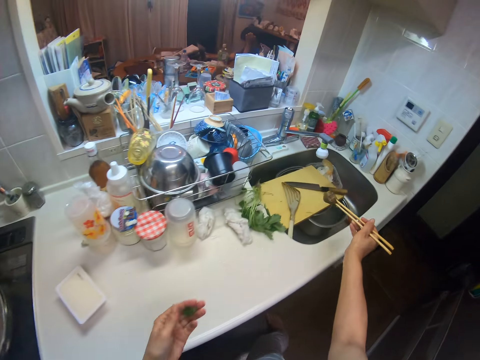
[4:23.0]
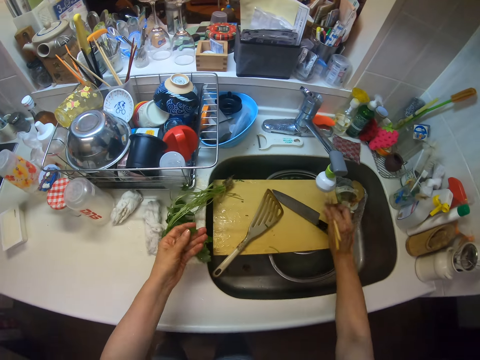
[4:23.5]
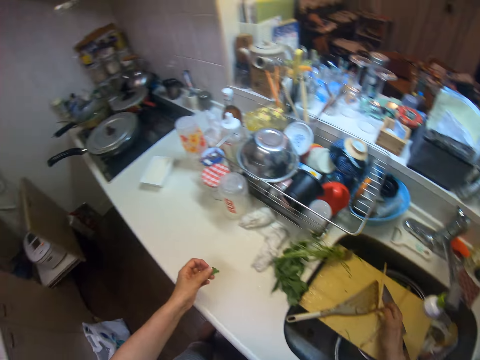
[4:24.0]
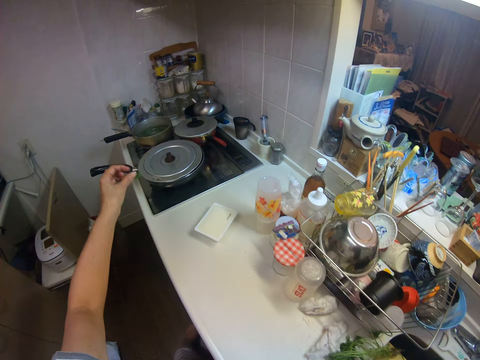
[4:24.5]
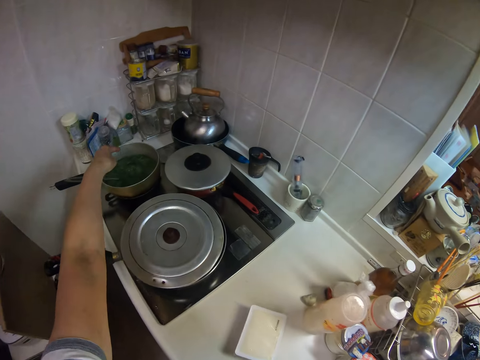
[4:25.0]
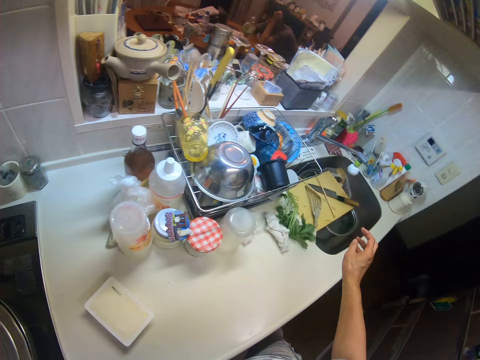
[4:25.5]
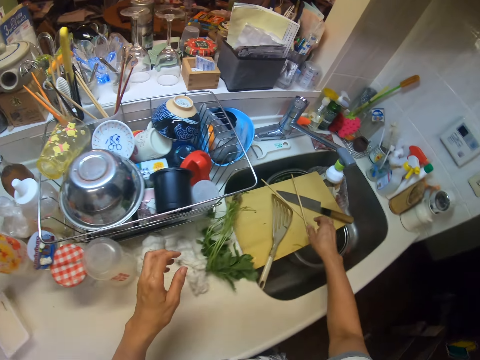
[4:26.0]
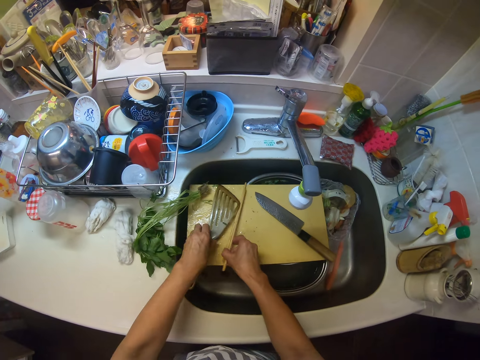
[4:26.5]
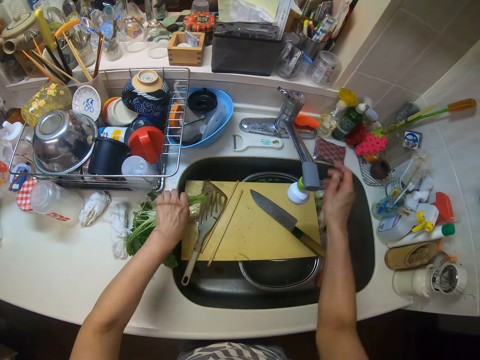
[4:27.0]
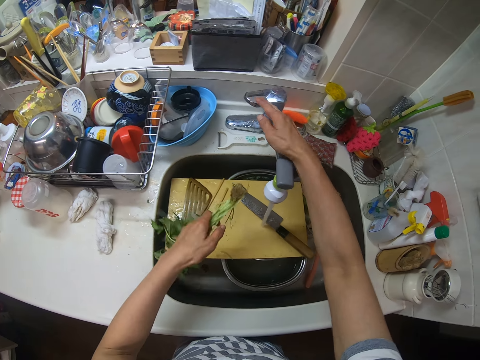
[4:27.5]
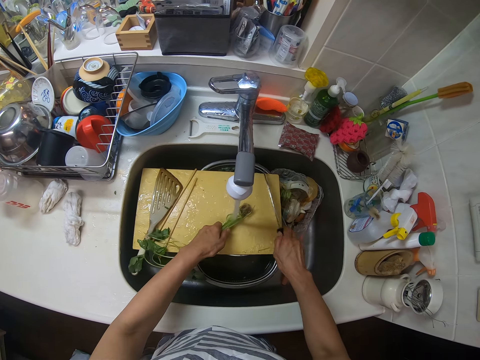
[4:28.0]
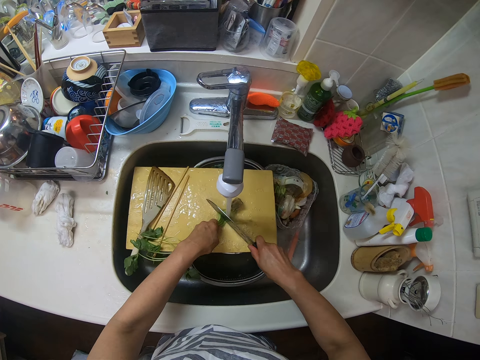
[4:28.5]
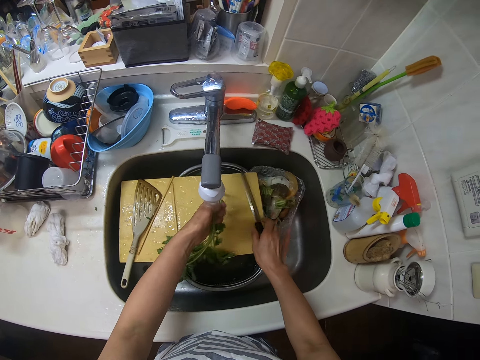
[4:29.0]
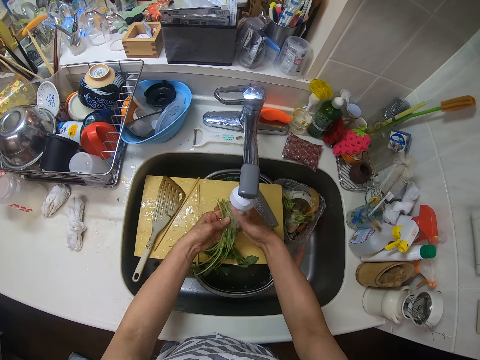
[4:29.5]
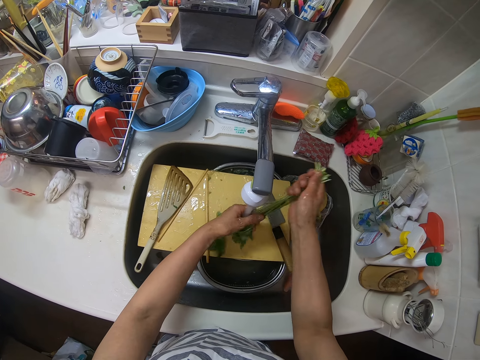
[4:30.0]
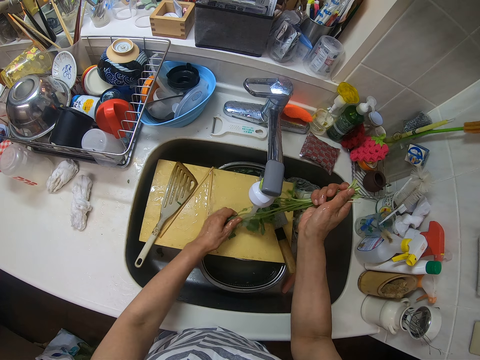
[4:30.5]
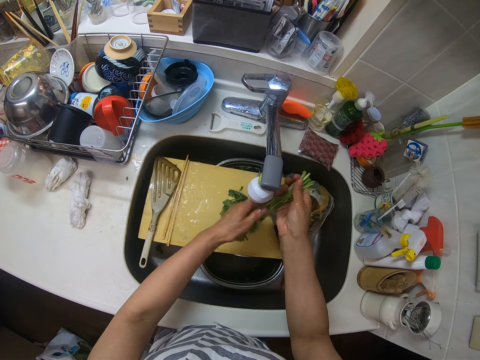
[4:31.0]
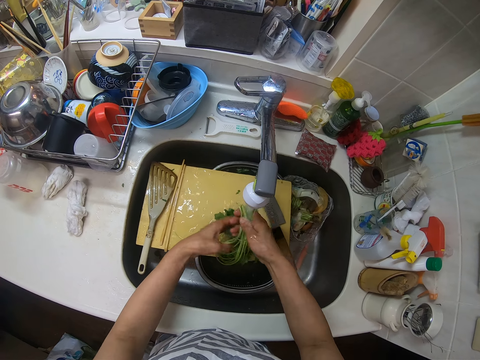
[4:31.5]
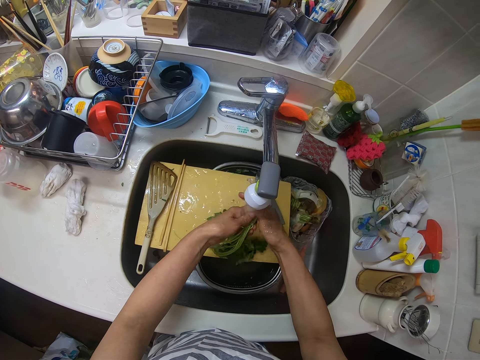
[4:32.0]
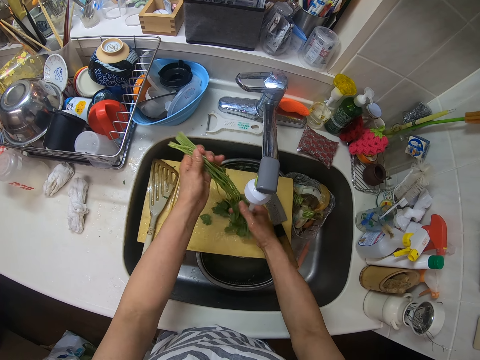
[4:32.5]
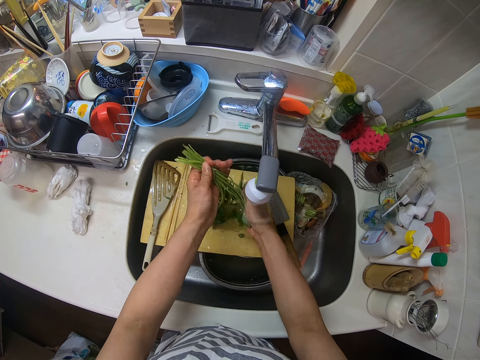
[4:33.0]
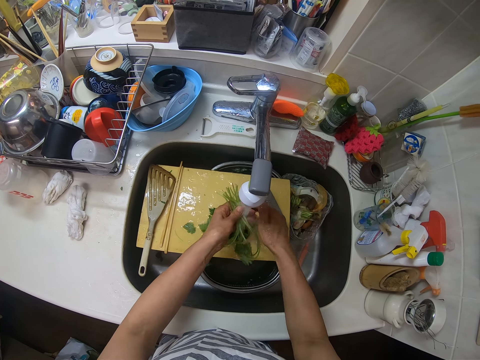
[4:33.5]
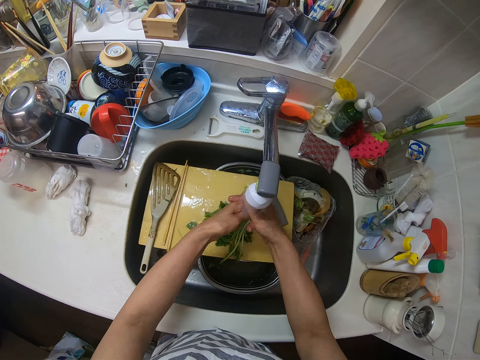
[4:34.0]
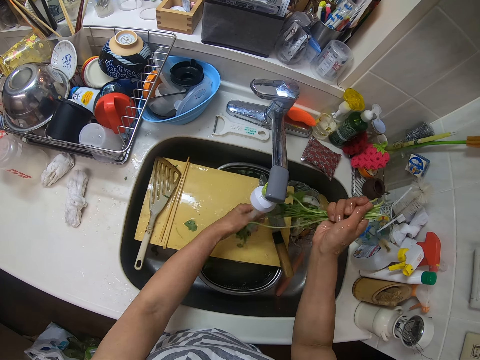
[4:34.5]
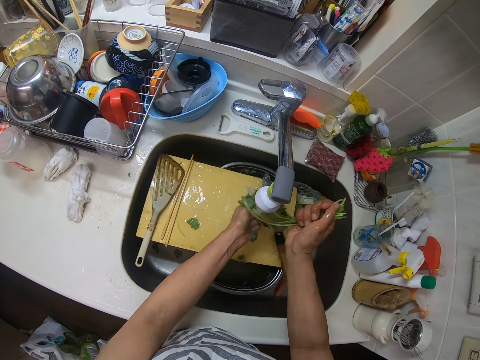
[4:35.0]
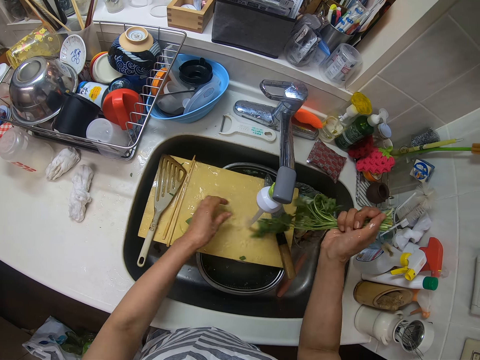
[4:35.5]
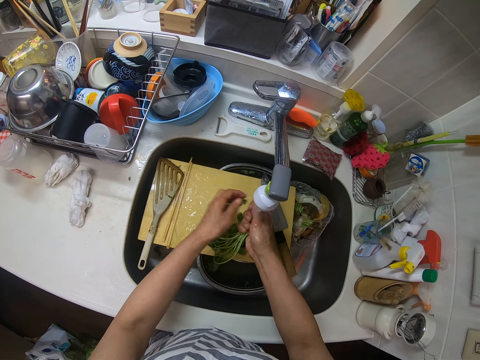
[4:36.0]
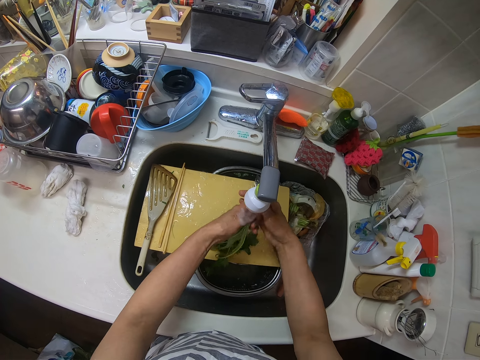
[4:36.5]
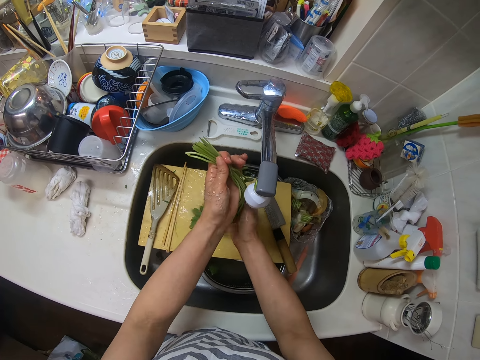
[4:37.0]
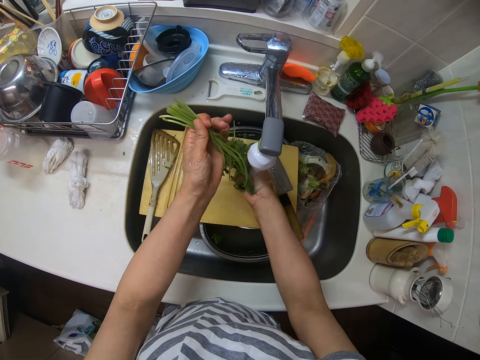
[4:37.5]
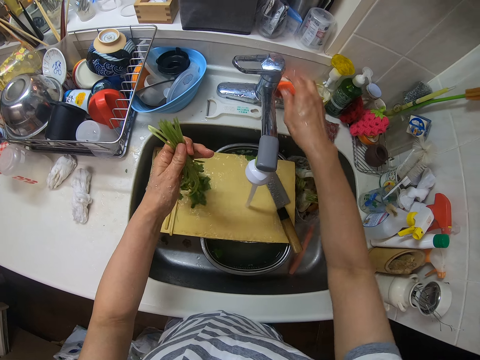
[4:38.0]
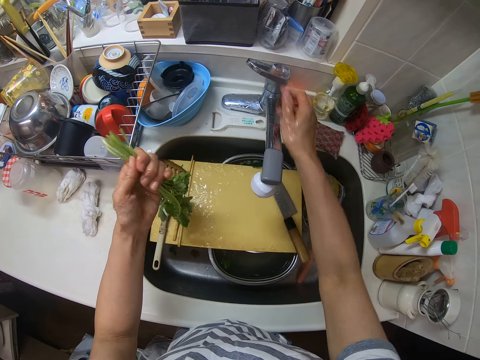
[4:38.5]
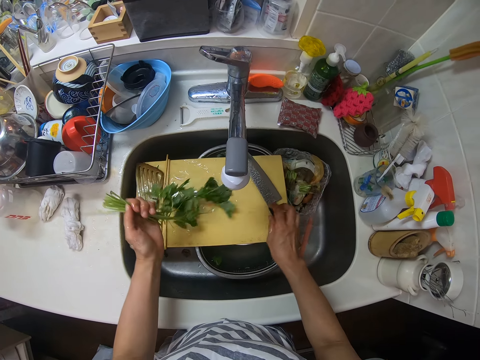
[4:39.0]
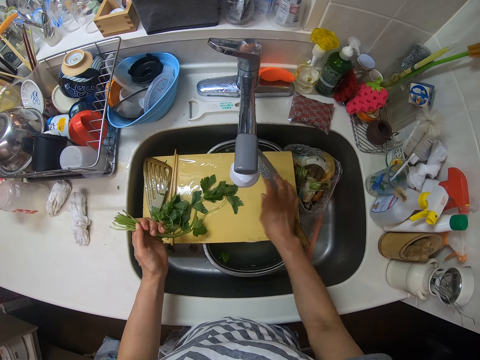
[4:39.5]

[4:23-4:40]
The camera wearer drops the teabag in the sink. They drop the chopsticks on the chopping board. They drop a vegetable in the frying pan. They move the chopsticks and spatula on the chopping board. They turn on the tap. They pick up vegetables from the kitchen worktop. They pick up the knife from the chopping board. They cut the unwanted part of the vegetables with the knife. They drop the knife on the chopping board. They rinse the vegetables with water. They move the chopsticks on the chopping board. They turn off the tap. They touch the knife. They drop the vegetables on the chopping board.

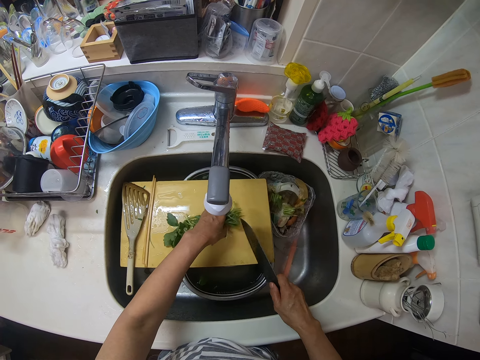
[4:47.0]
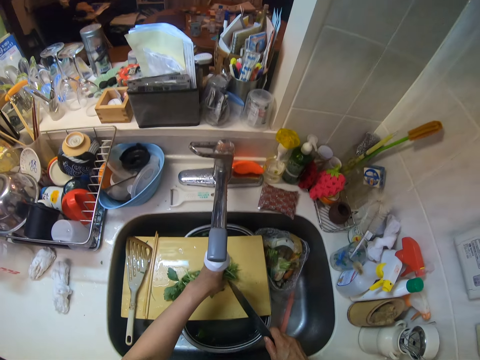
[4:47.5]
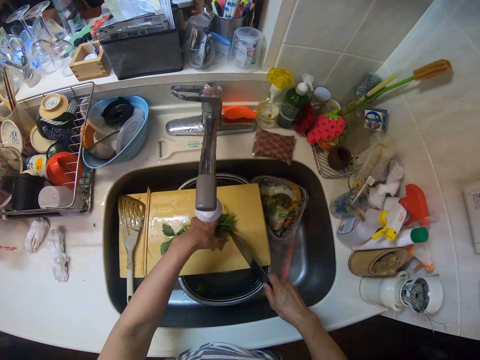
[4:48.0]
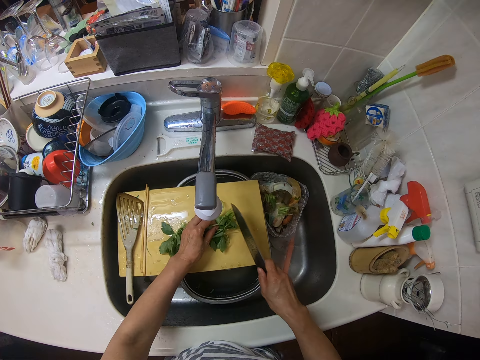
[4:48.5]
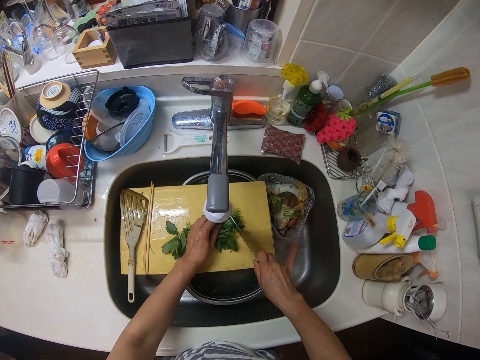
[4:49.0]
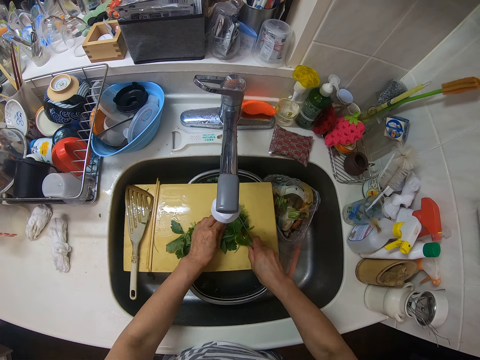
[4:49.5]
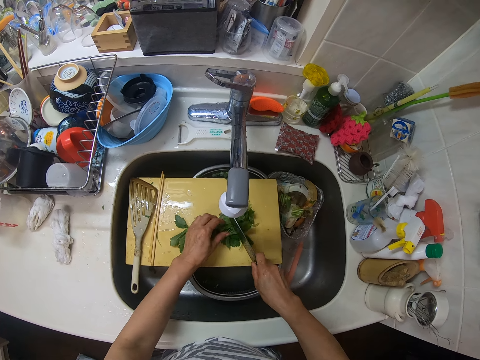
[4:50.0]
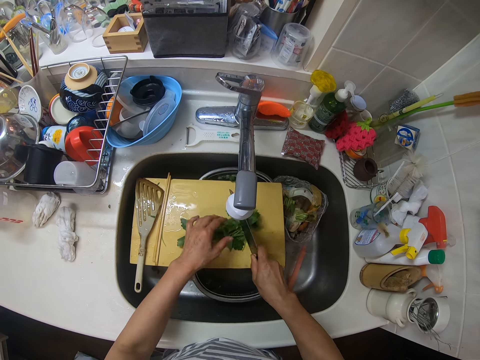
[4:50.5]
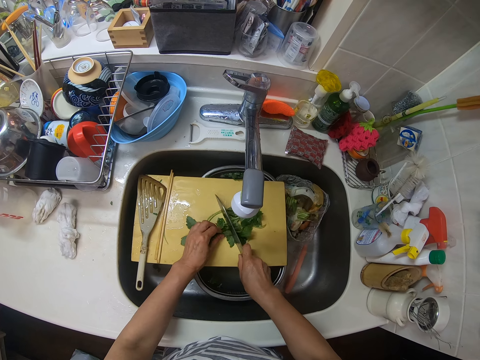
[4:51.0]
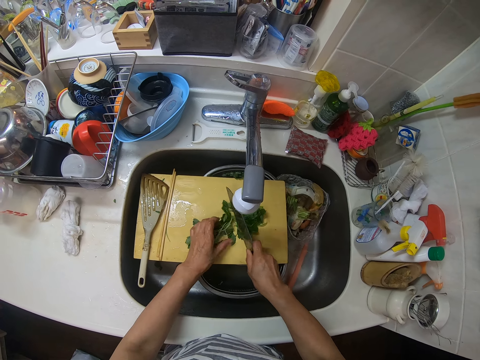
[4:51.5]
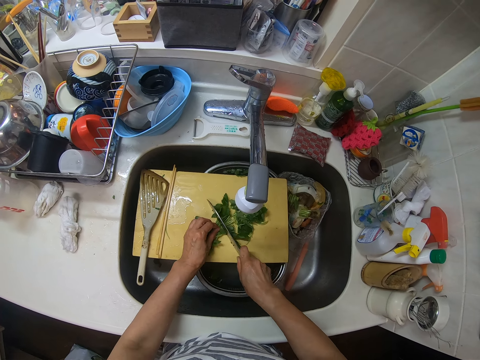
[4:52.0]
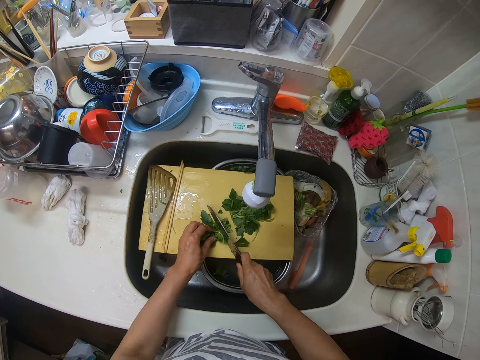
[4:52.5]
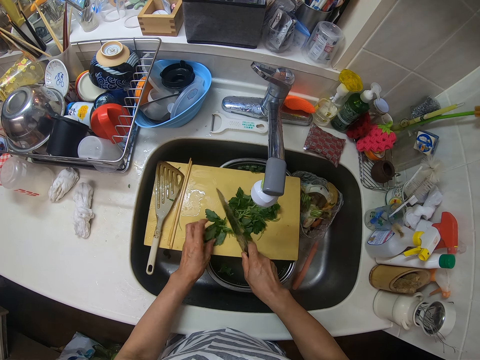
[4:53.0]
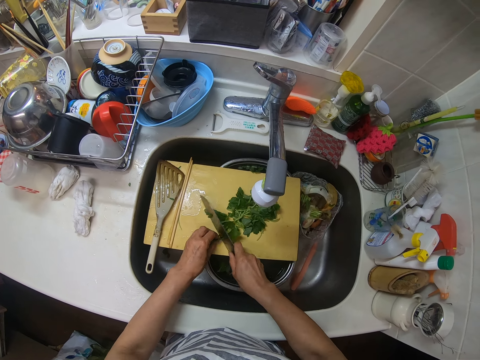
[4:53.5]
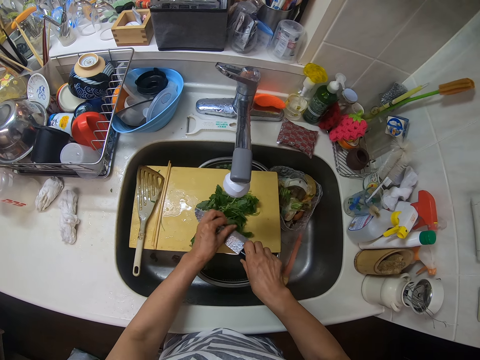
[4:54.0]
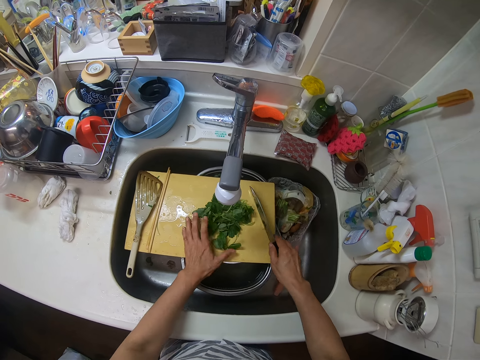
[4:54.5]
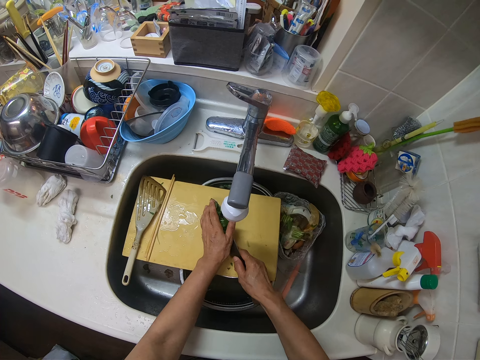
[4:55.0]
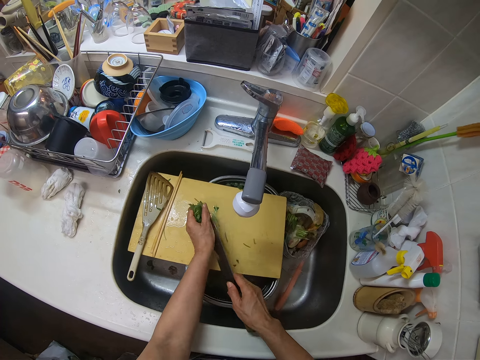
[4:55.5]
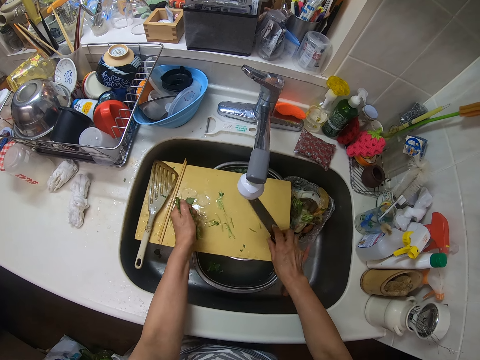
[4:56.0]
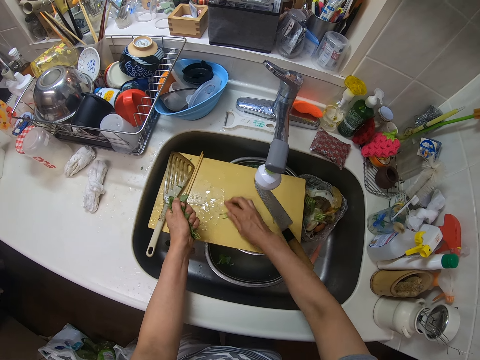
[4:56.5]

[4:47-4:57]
The camera wearer chops the leaves and the stems with the knife. She cleans the knife with her hand. She packs the vegetables from the chopping board. She picks up the cowpea leaves. She drops the knife on the chopping board. She packs the vegetables from the chopping board.
